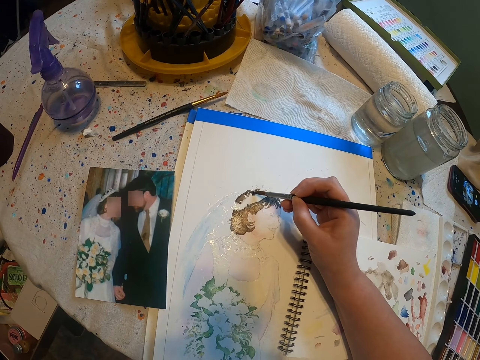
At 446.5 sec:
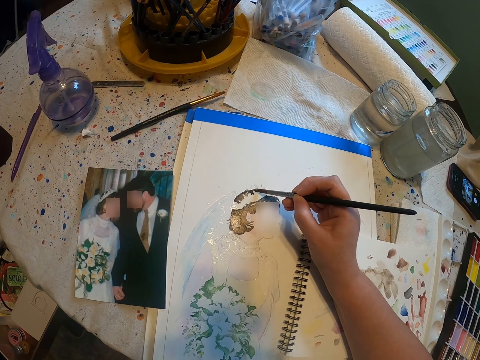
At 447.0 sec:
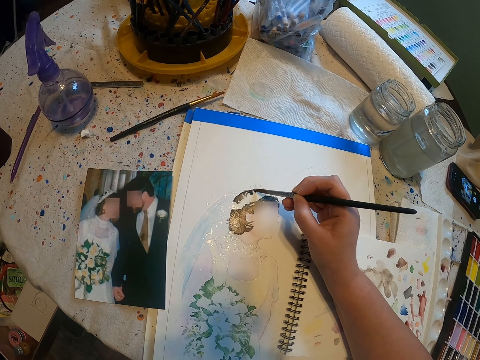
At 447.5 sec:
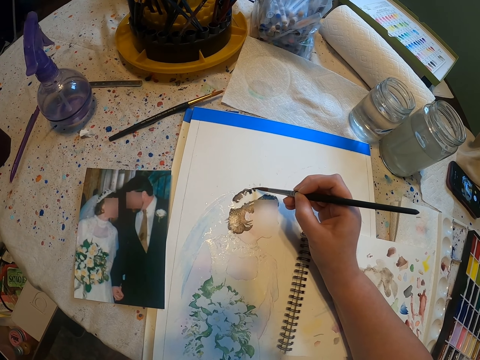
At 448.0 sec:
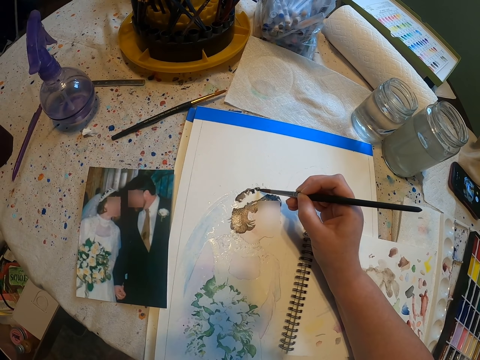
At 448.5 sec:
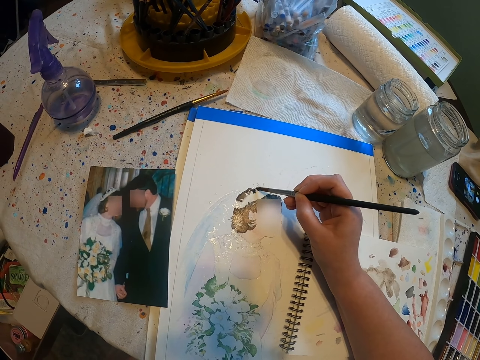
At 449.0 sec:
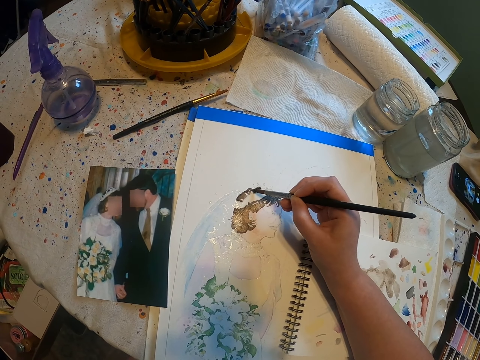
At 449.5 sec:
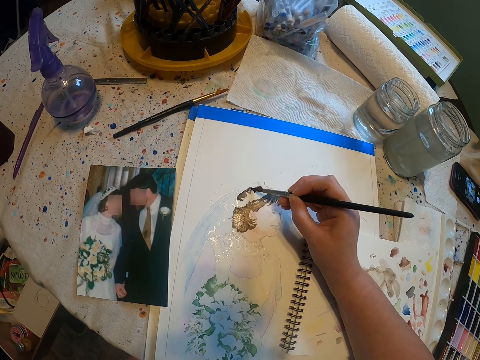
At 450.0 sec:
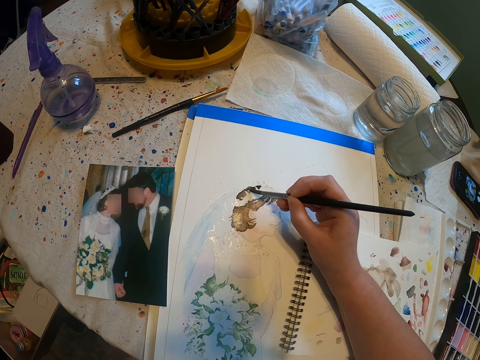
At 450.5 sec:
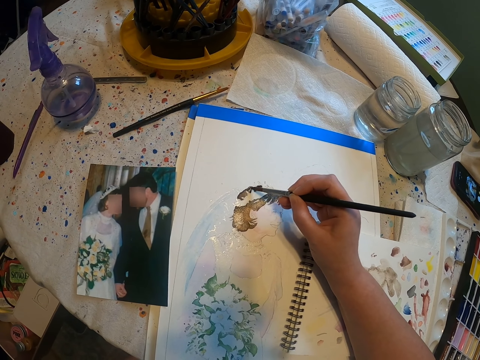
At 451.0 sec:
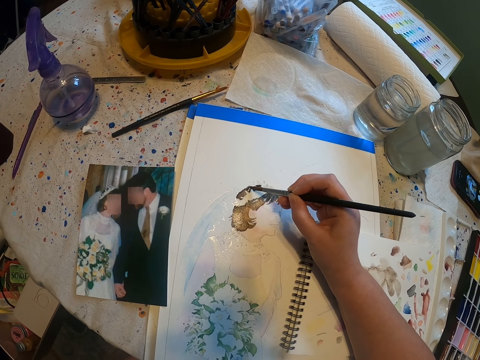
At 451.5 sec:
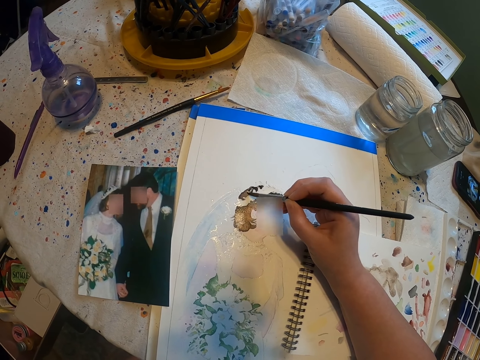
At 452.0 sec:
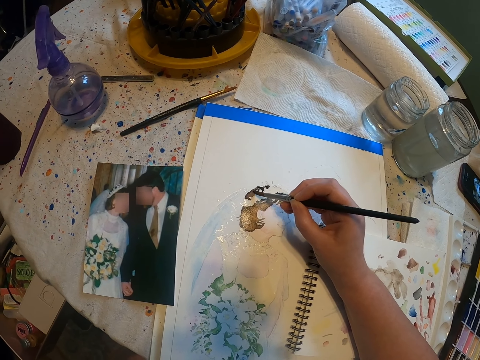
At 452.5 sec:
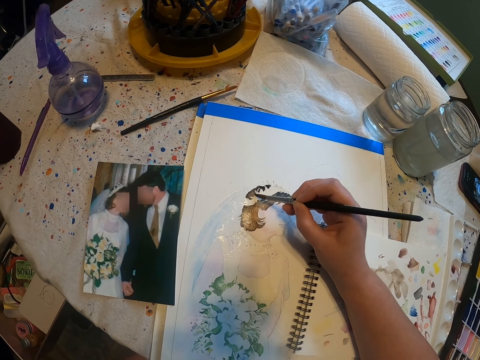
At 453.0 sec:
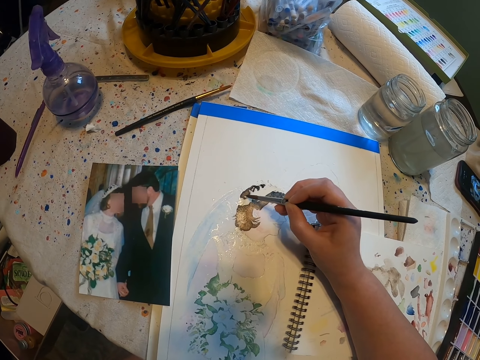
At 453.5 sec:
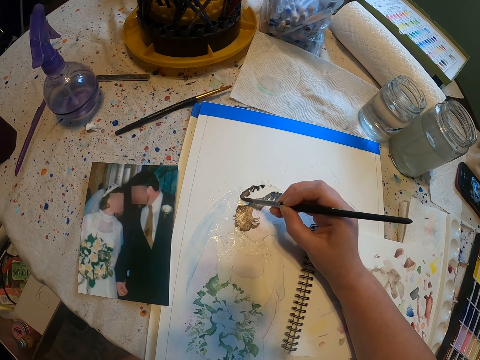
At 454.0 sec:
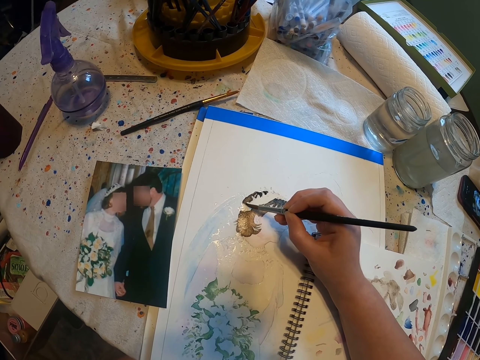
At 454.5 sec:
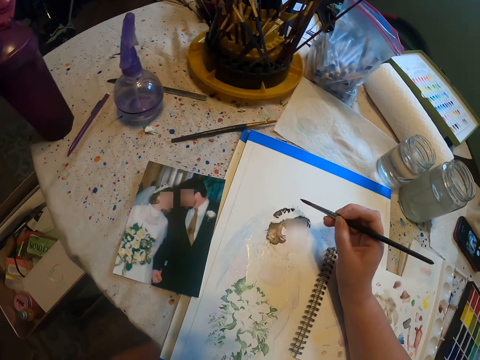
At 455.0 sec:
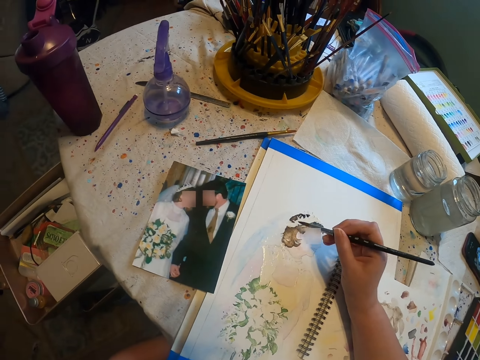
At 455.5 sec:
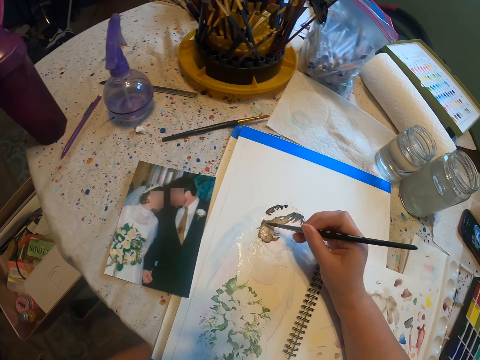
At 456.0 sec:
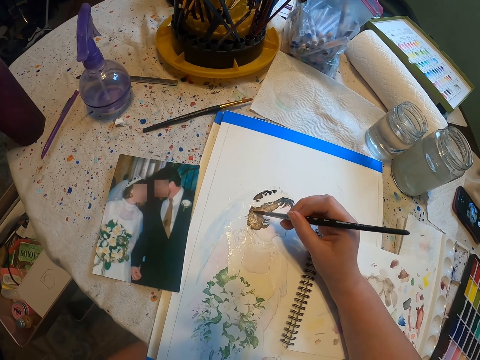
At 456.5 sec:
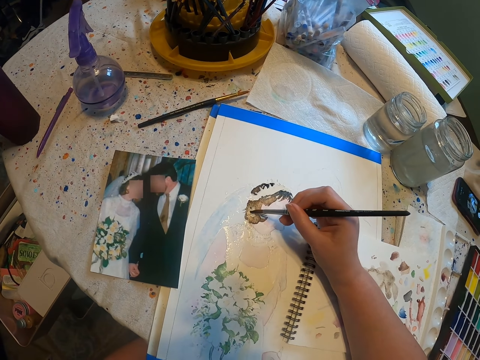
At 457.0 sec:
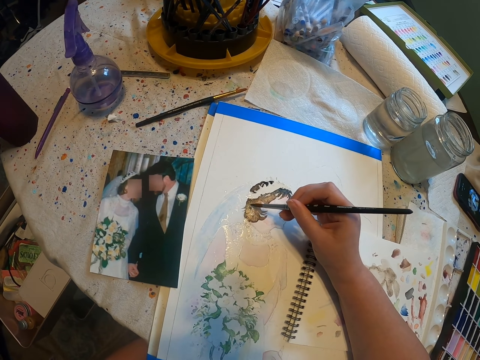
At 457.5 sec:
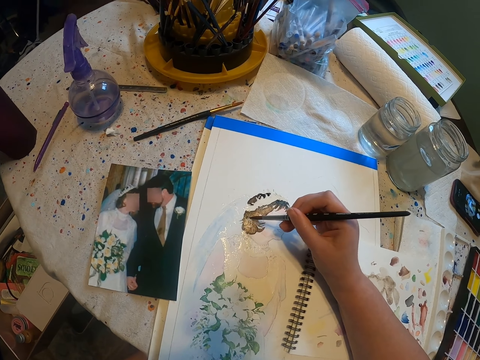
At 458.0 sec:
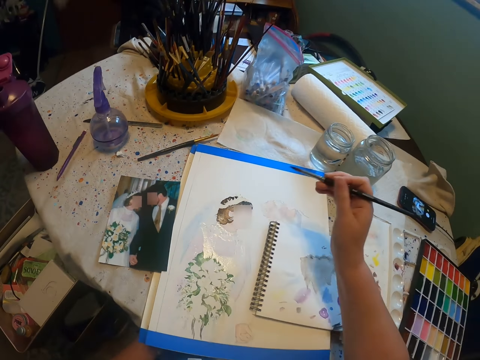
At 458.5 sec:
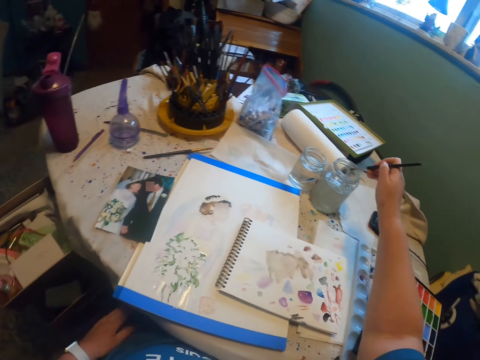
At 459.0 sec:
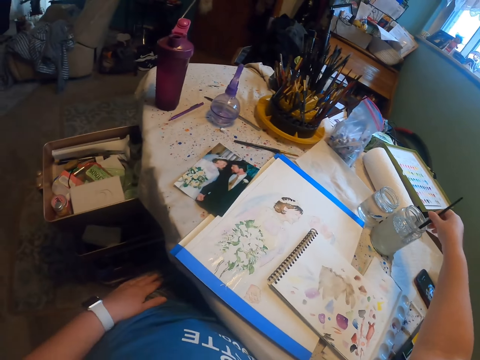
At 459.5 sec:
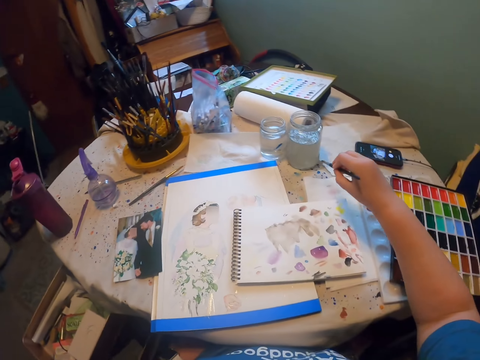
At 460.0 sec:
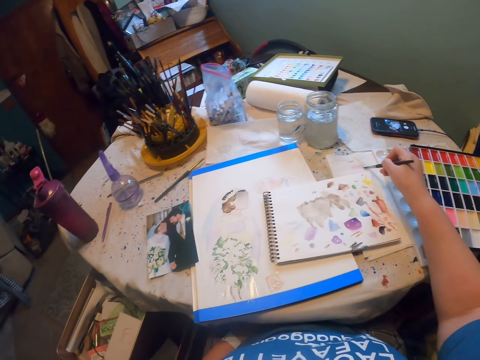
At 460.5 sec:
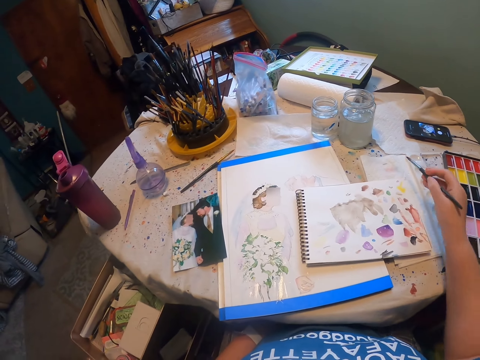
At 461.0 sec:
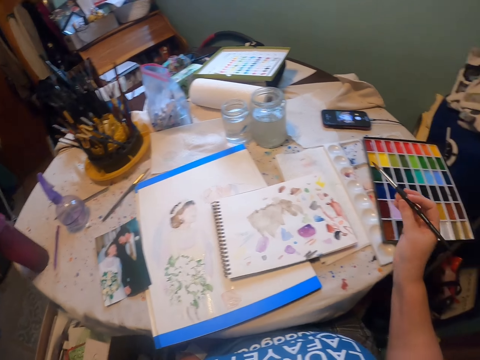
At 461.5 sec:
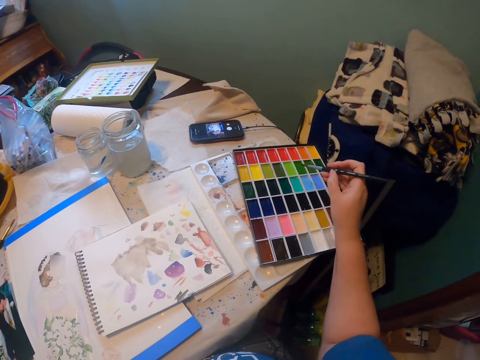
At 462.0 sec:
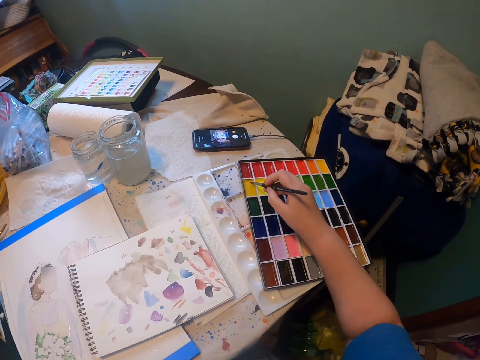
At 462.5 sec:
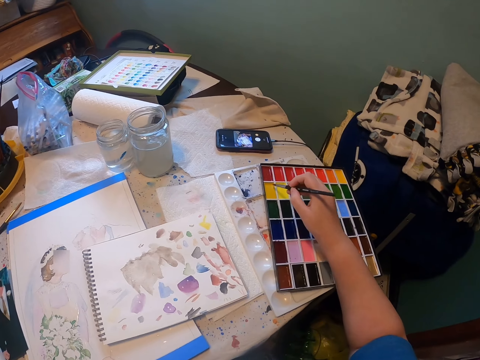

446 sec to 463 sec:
The camera wearer adjusts a paint brush on her hands. She paints a craft paper with the paint brush. She looks around a room. She rinses the paint brush in a tin. She wipes the paint brush on a piece of tissue paper. She scoops paint from a paint palette. She paints using the paint brush.

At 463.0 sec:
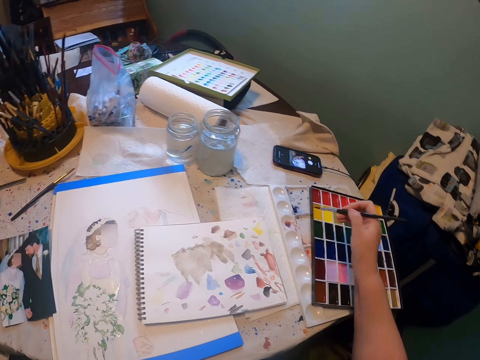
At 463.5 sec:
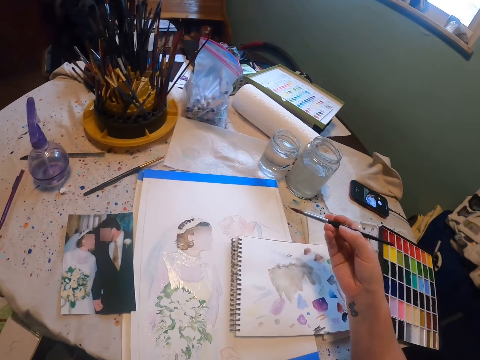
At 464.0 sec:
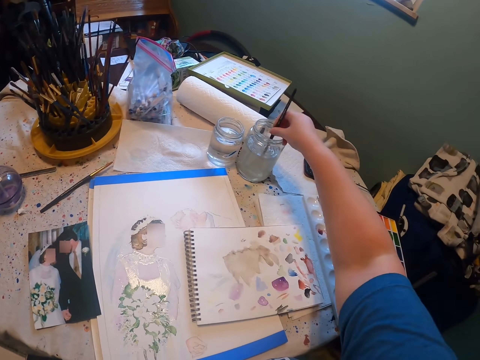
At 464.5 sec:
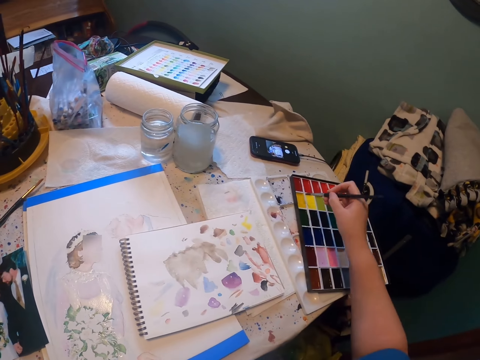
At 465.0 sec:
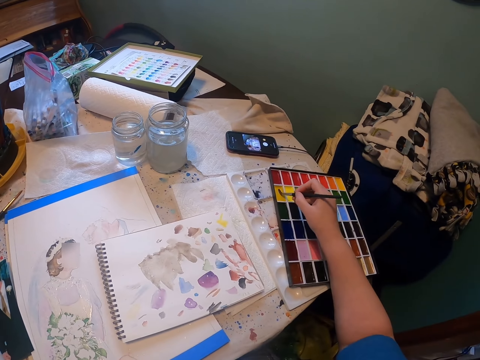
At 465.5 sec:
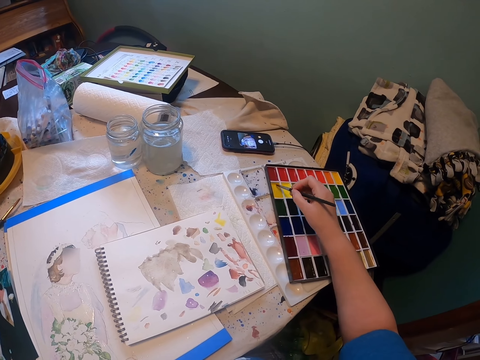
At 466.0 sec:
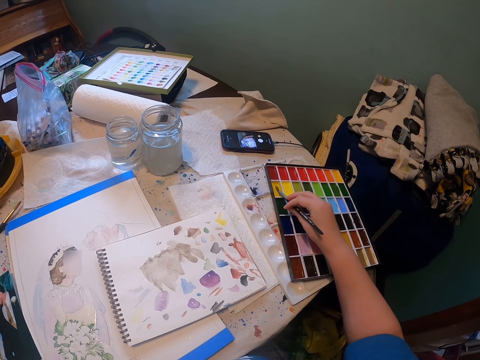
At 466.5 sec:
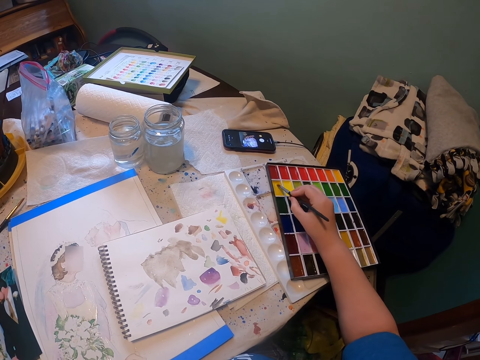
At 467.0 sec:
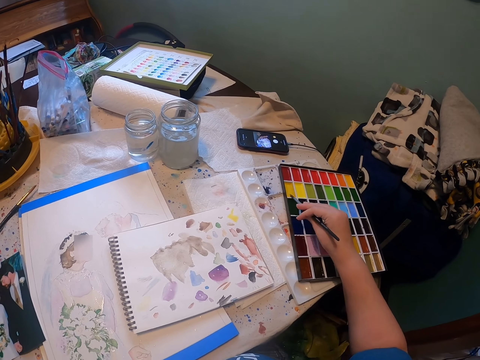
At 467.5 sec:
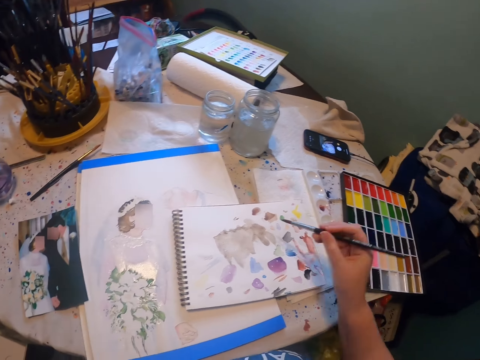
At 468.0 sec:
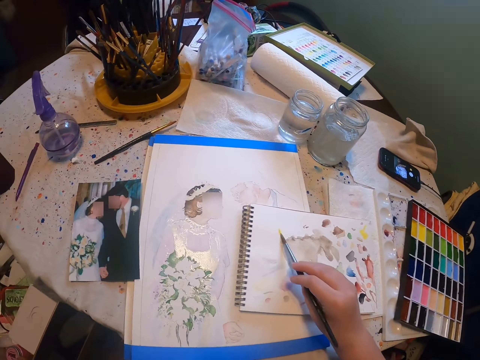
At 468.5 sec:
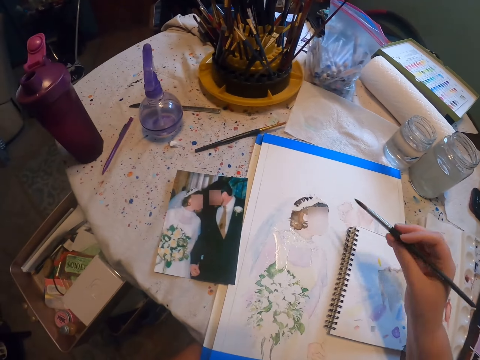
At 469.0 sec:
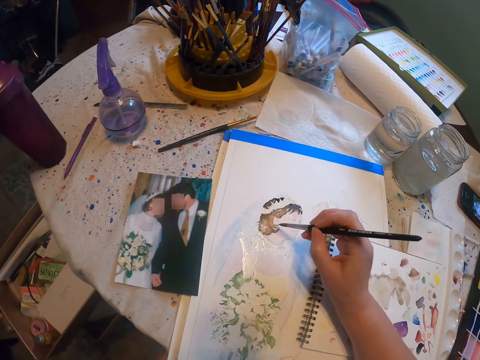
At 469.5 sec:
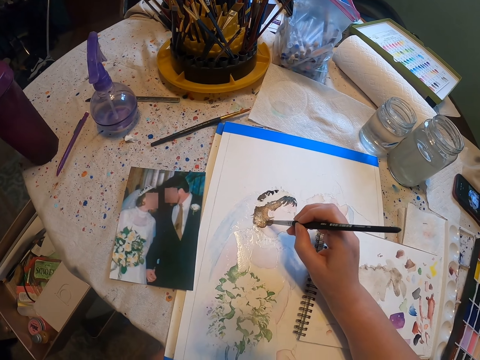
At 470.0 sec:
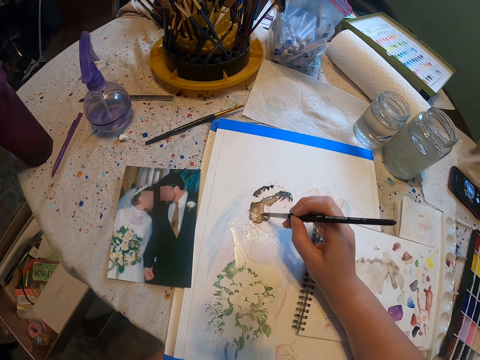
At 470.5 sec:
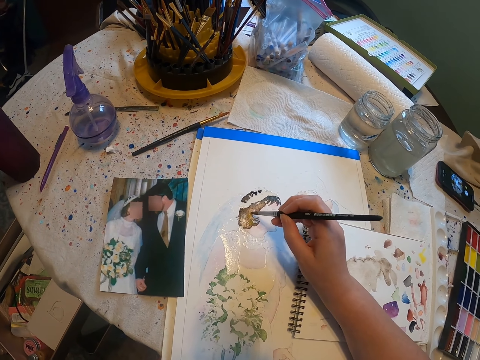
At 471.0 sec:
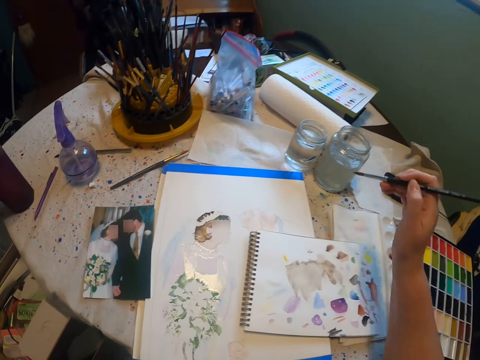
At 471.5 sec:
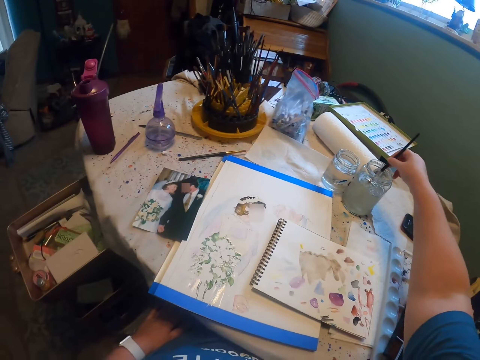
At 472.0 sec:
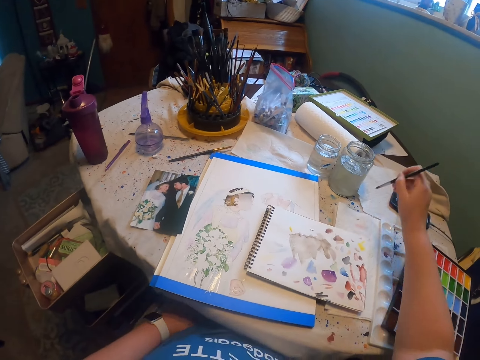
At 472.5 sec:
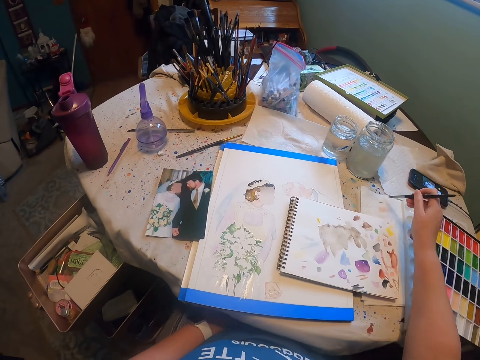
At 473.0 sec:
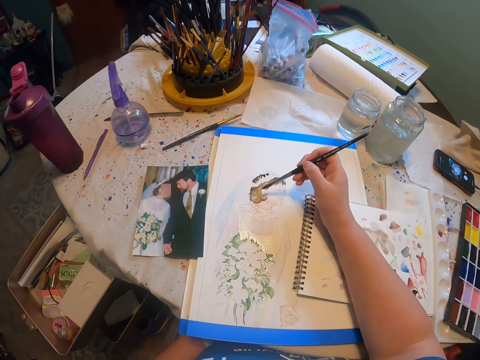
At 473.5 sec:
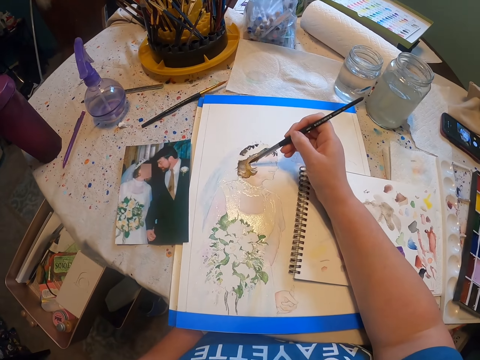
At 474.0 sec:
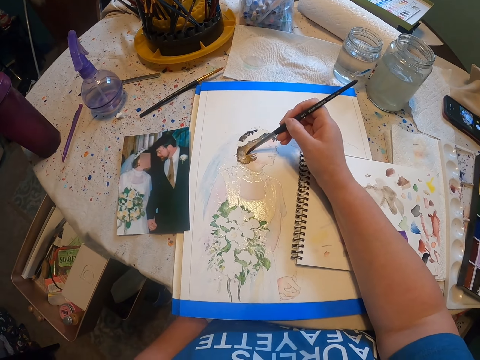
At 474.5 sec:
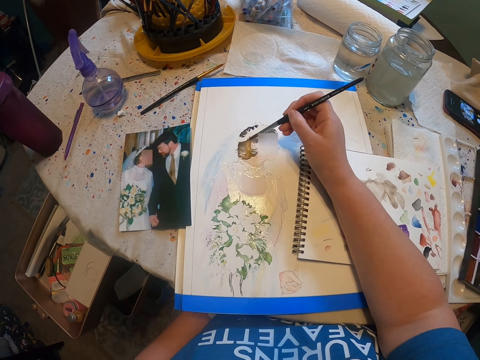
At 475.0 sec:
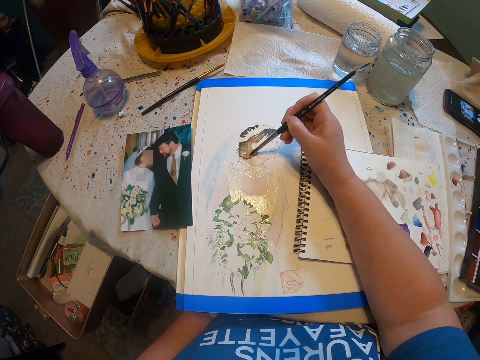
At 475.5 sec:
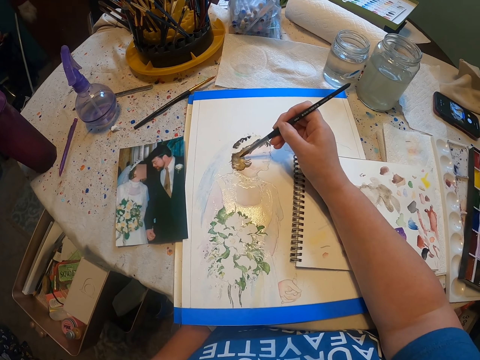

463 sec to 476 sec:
The camera wearer rinses a paint brush in a tin. They scoop paint from a paint palette. They wipe the paint brush. They paint a craft paper with the paint brush. They rinse the paint brush in the tin. They wipe the paint brush on a piece of tissue paper. They paint the craft paper with the paint brush.
